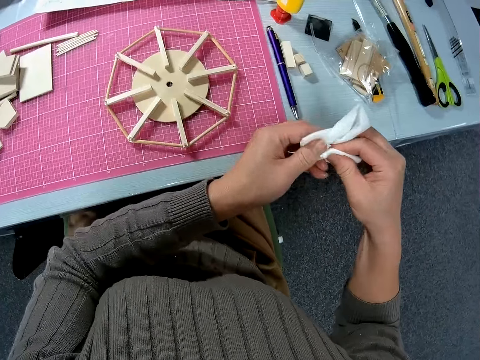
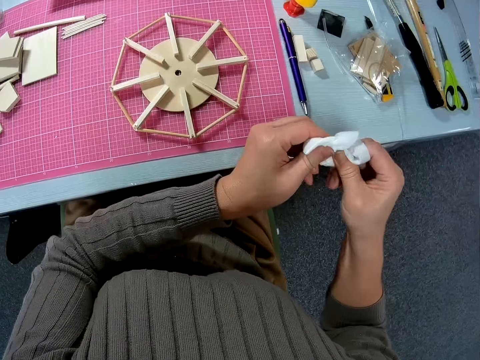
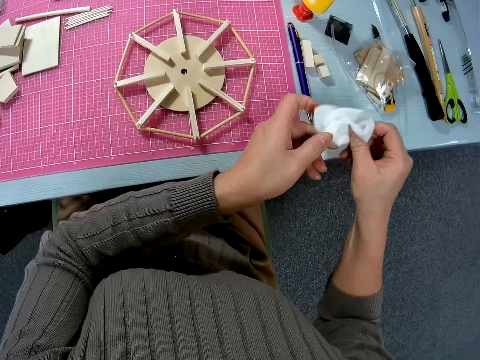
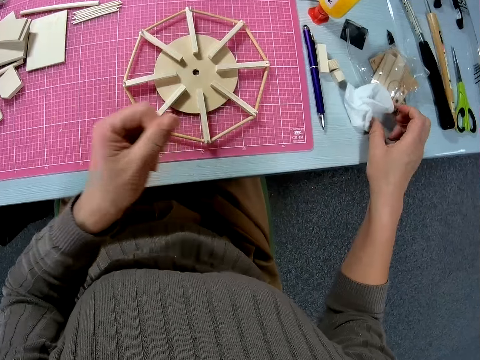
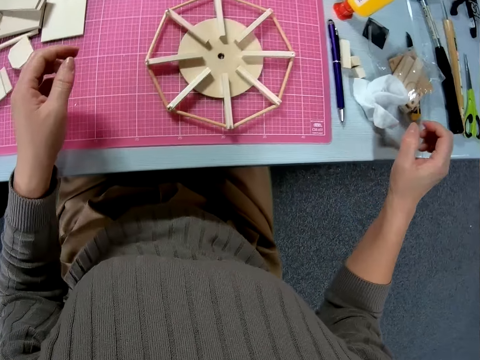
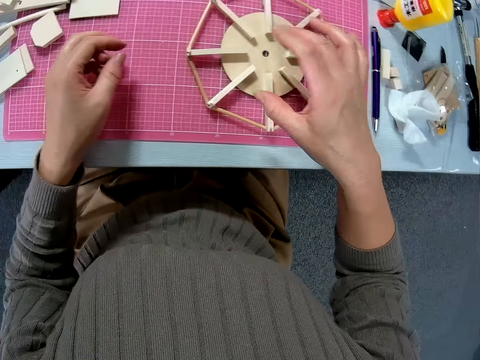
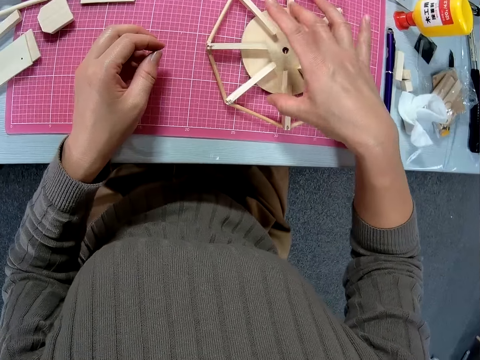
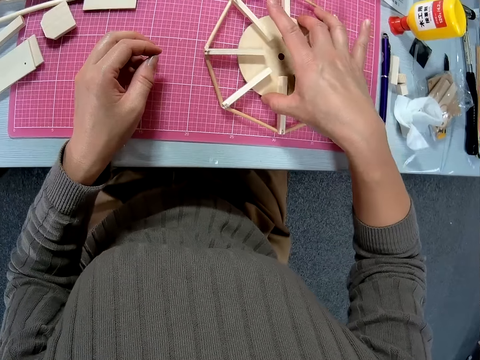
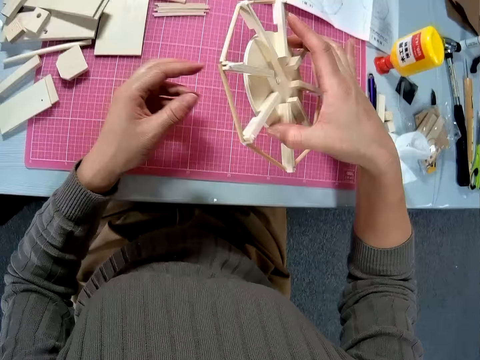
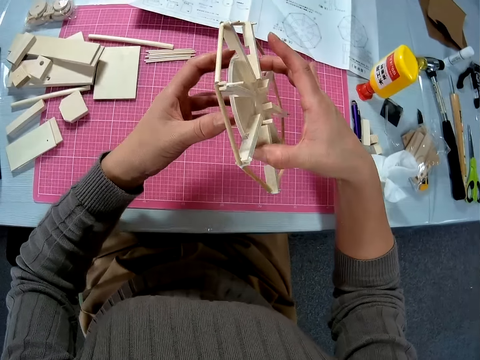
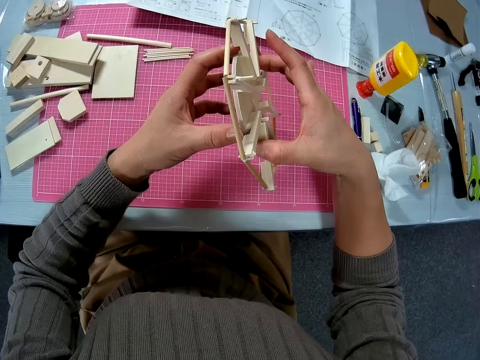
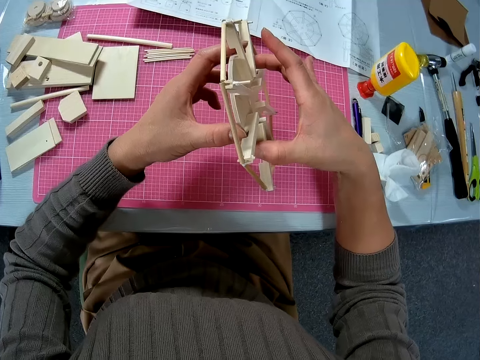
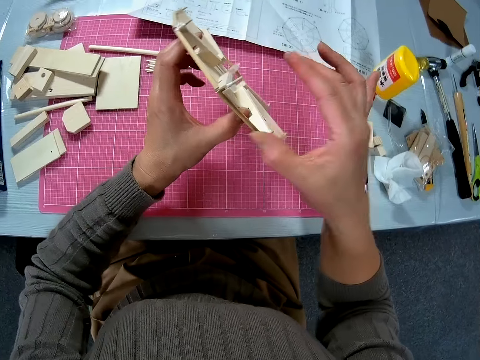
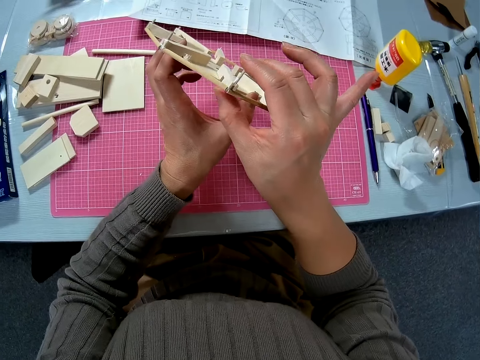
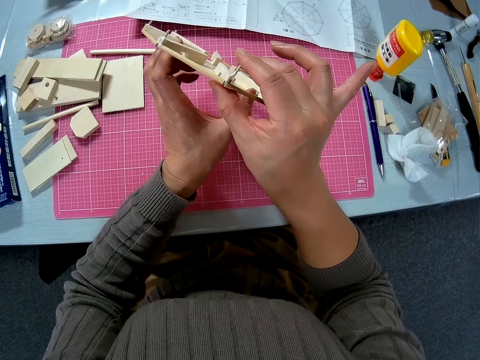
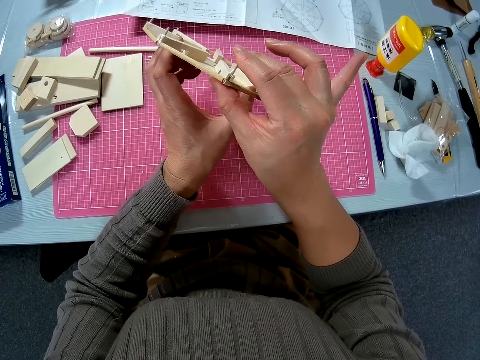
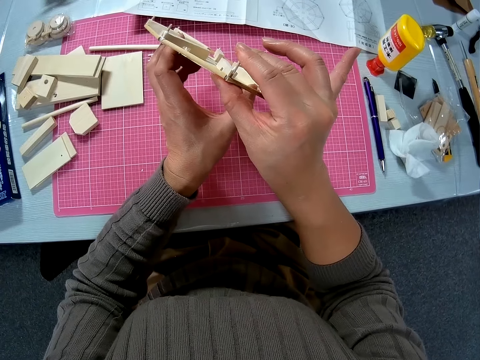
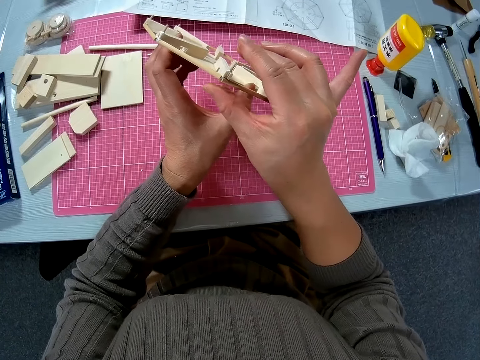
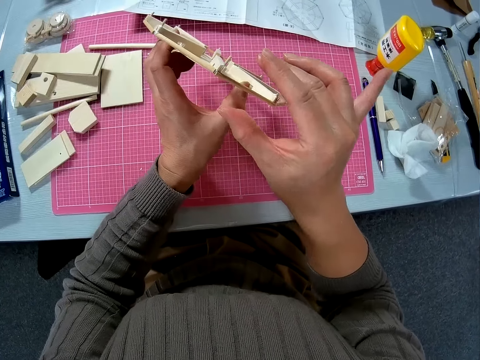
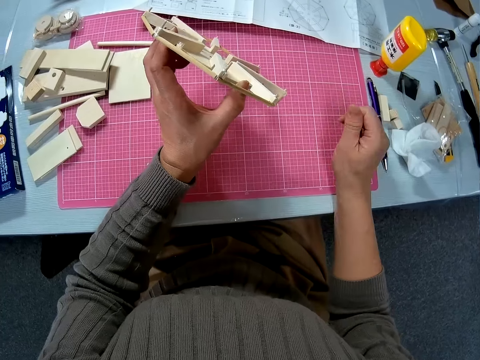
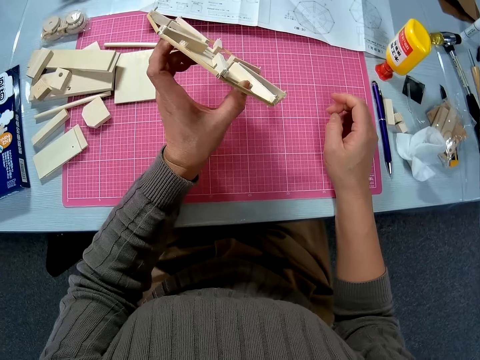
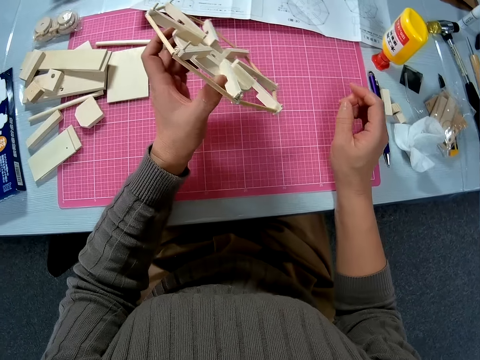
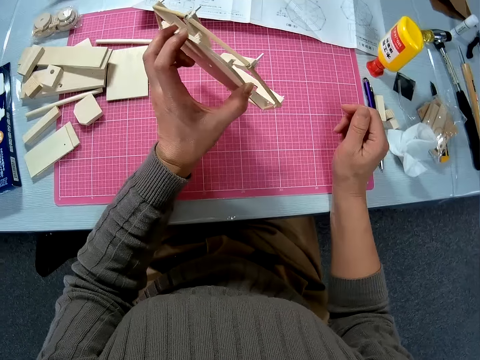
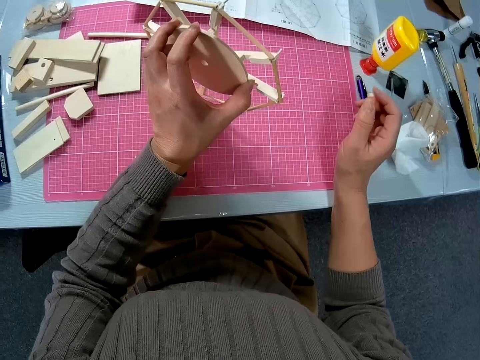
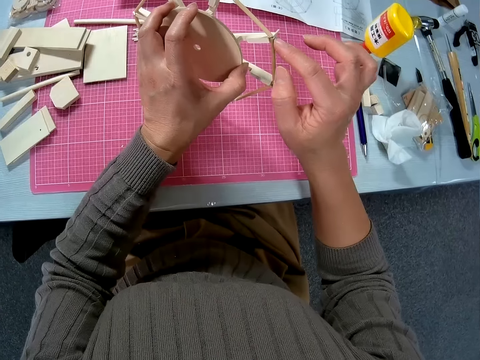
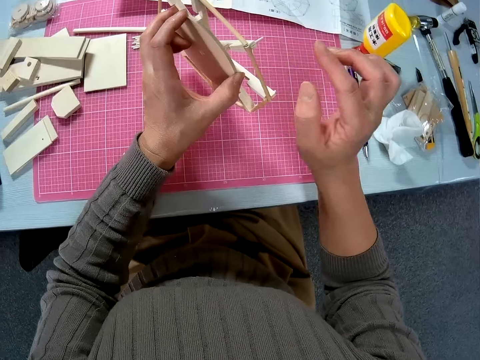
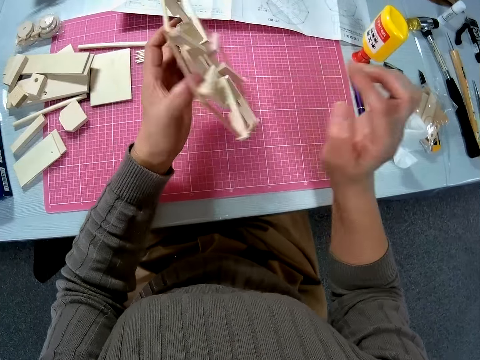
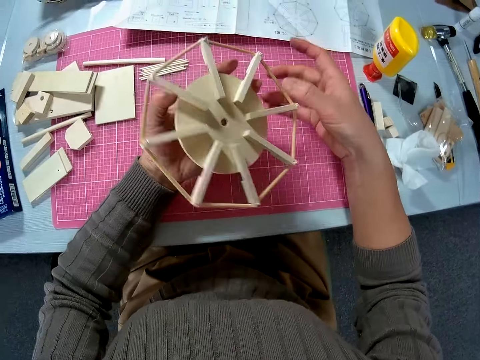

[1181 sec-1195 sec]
The camera wearer wipes the hand with a wiper. She drops the tissue paper on the table with her right hand. She picks up the wooden model or puzzle from the table with her right hand. She adjusts the wooden model with her two hands. She squeezes a piece of wood on the wooden puzzle. She drops her right hand on the table. She looks at the wooden model in her left hand. She touches the wooden model in her left hand with her right hand.

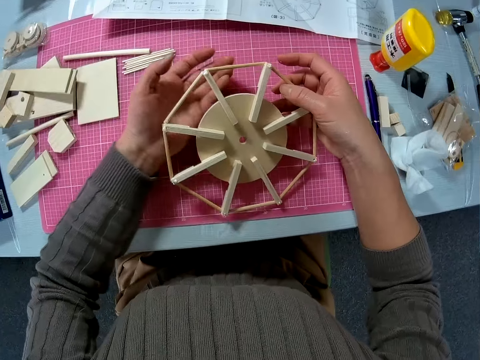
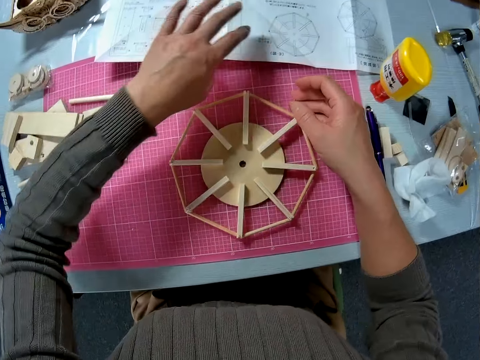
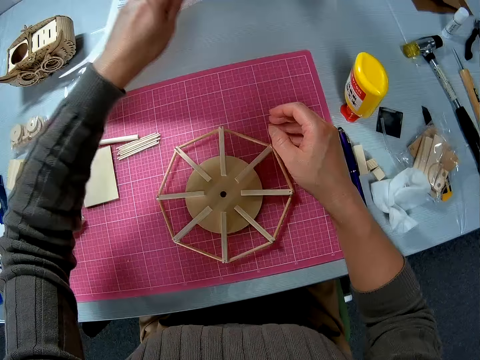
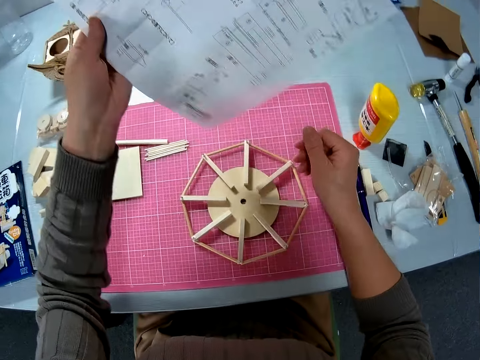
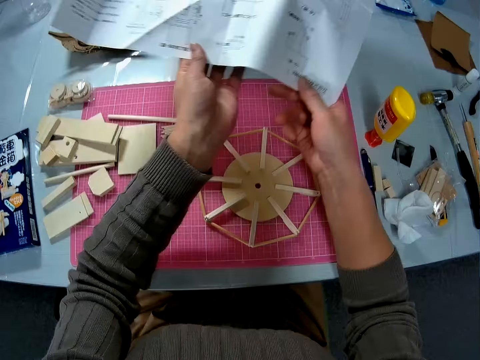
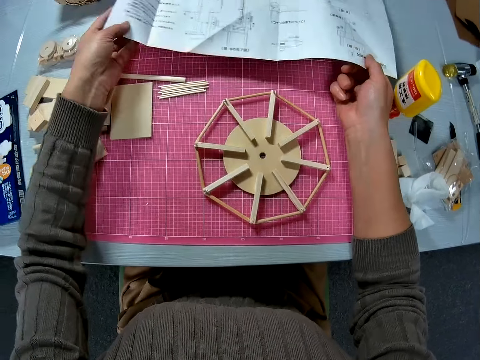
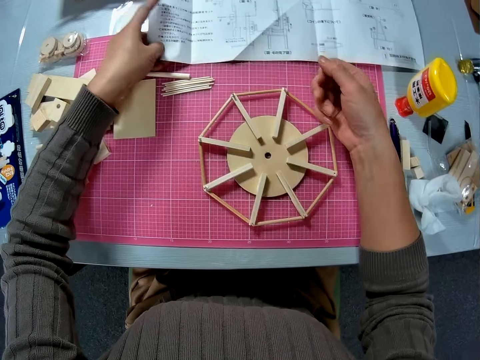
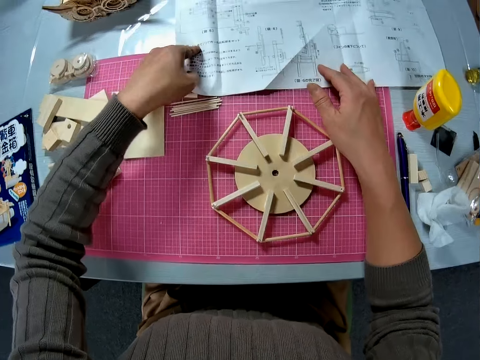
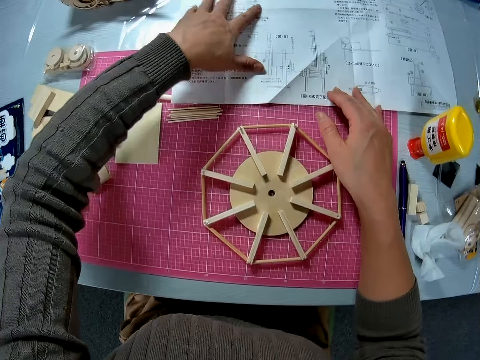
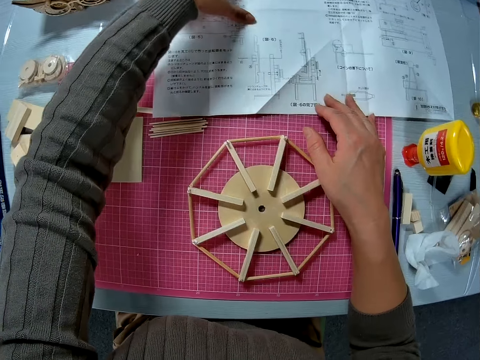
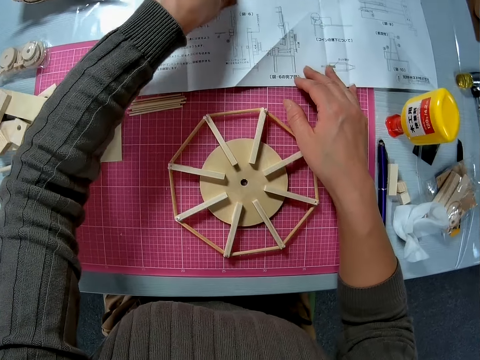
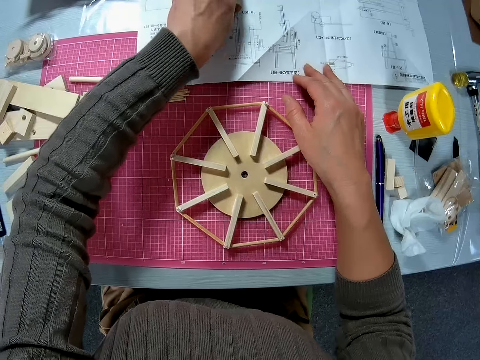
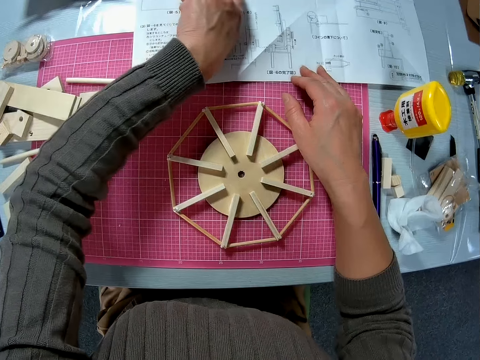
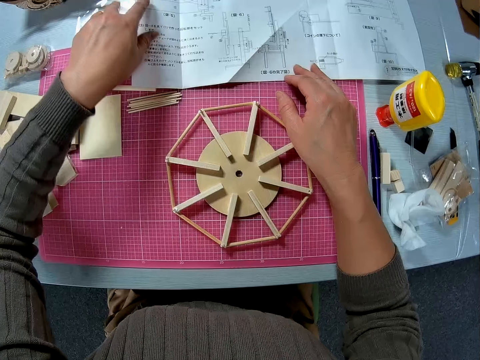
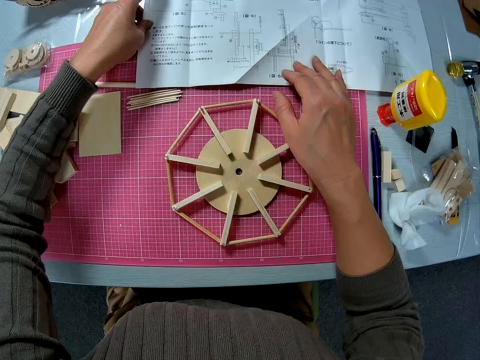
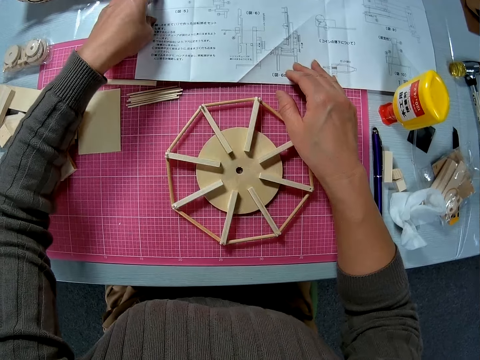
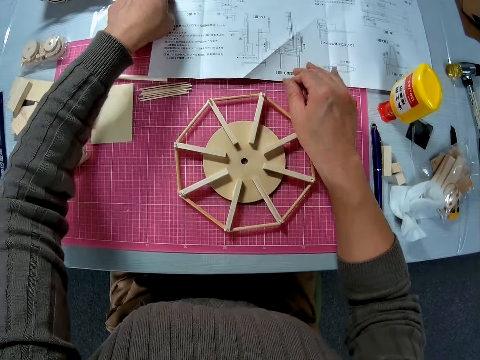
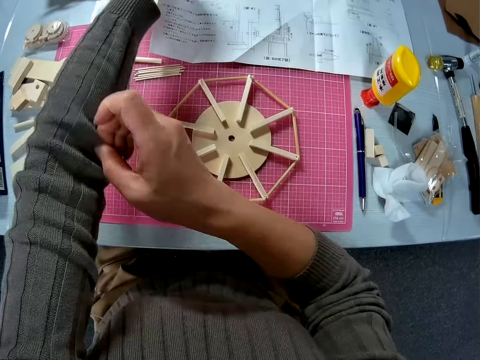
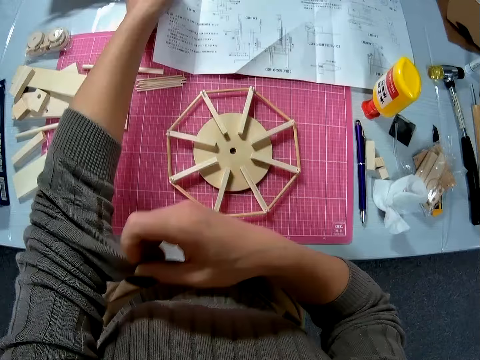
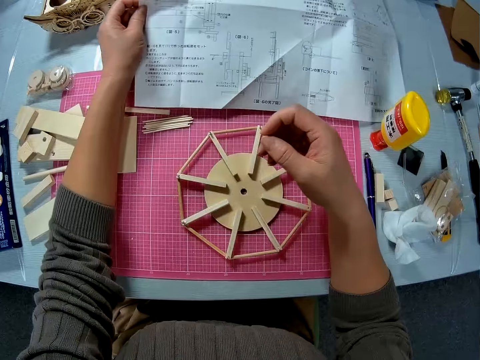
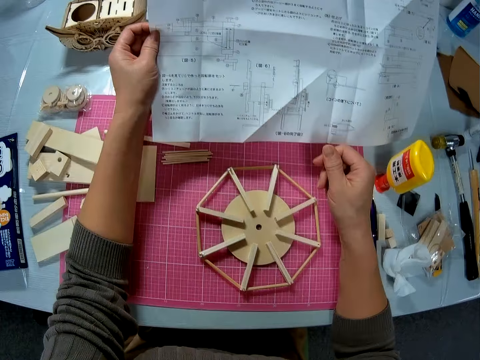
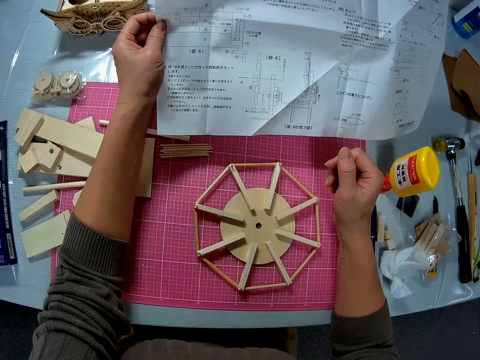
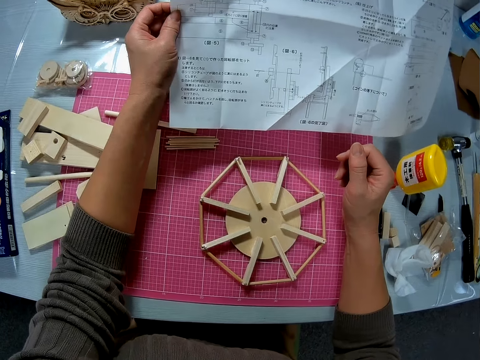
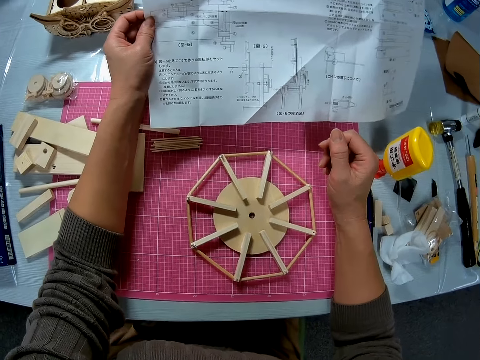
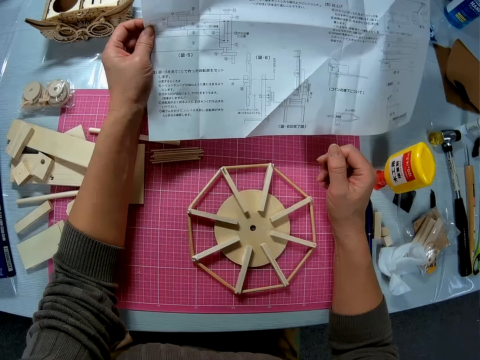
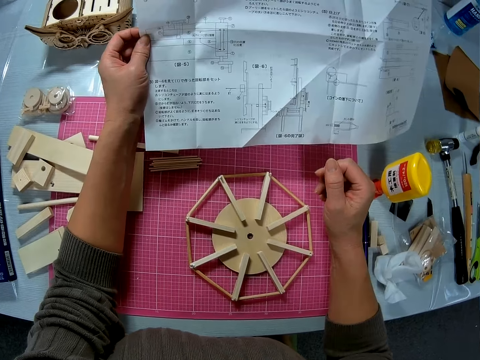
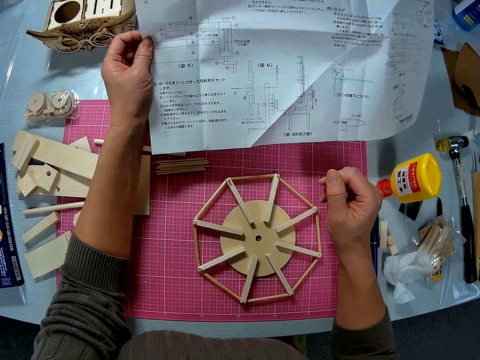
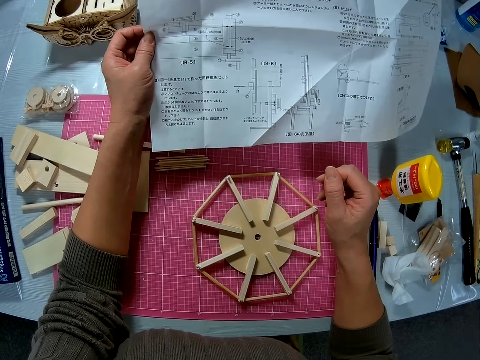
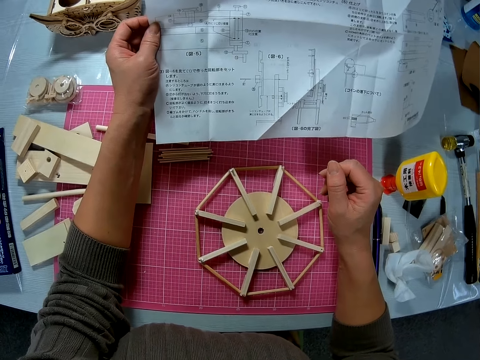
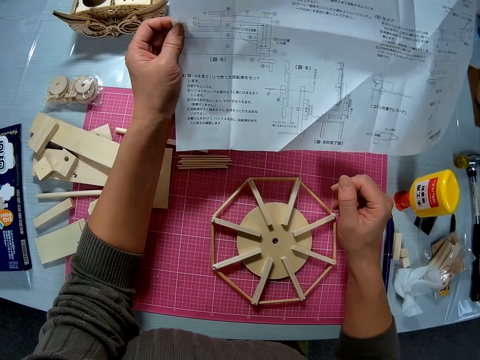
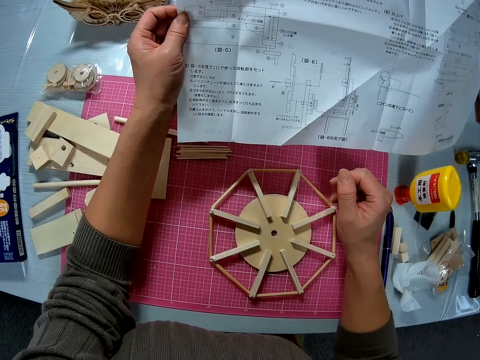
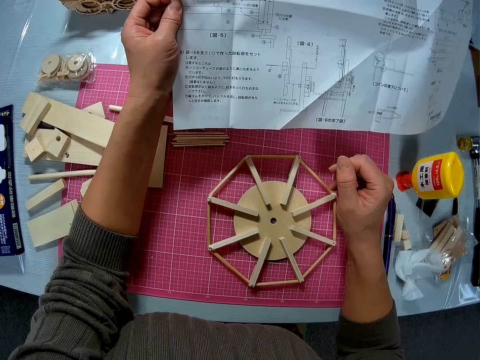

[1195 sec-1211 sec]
The camera wearer drops the wooden model on the table with her two hands. She turns a paper or manual on the table to the other side with her left hand. She picks up the manual from the table and reads the manual. She places her left hand on the paper on the table. She folds the sweater. She pulls up the left sleeve of her sweater with her right hand. She picks up the paper from the table with her left hand. She reads the manual.
